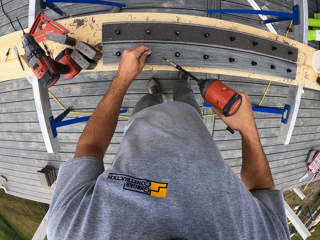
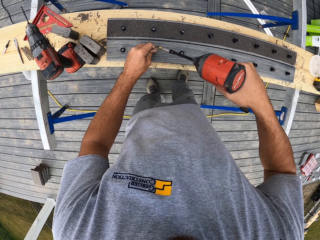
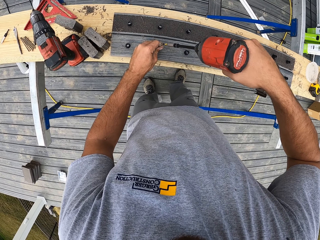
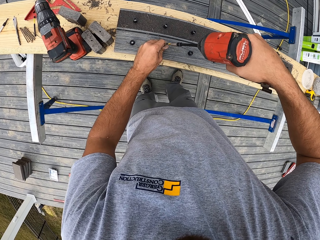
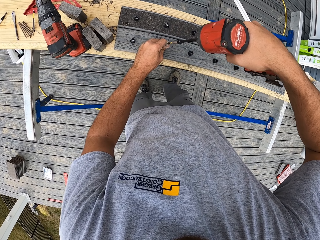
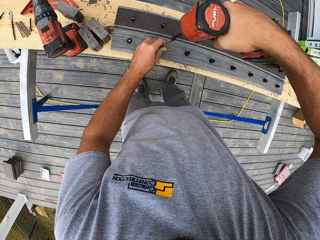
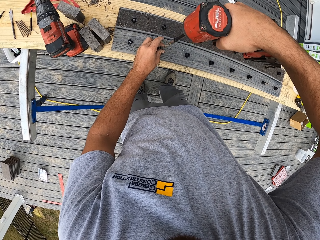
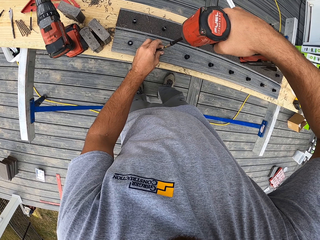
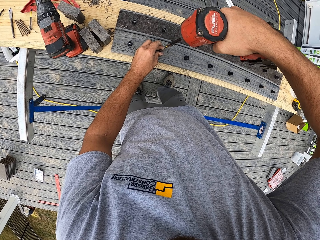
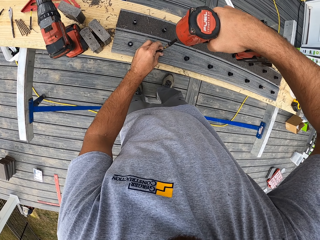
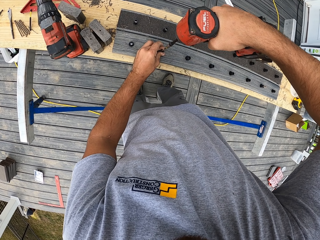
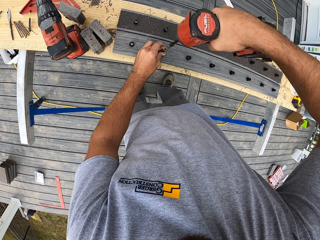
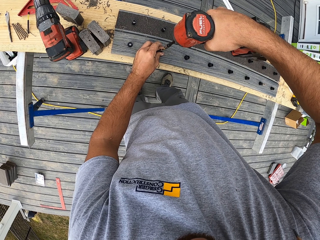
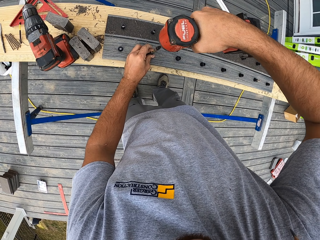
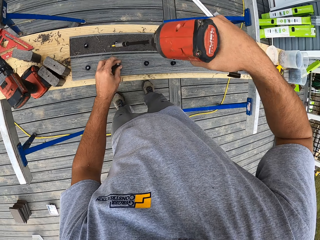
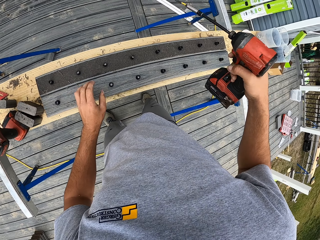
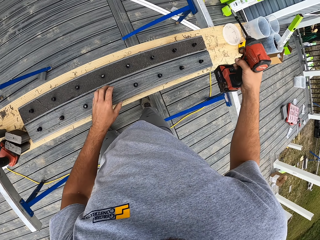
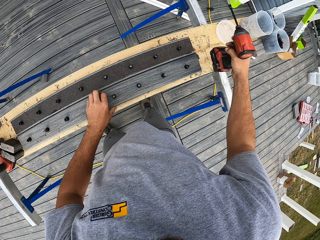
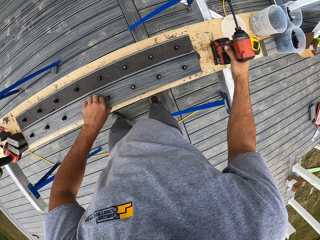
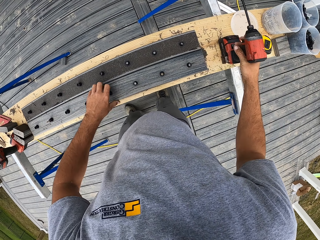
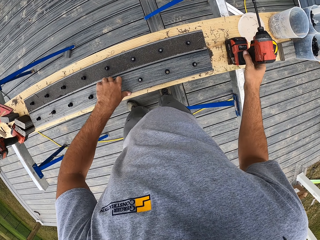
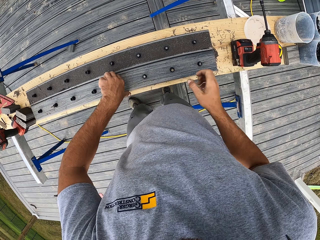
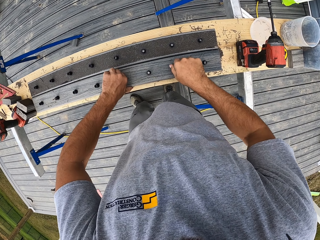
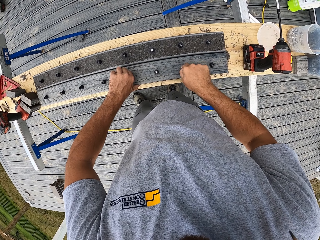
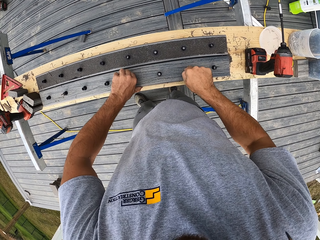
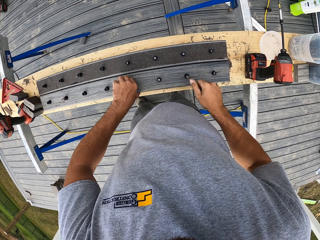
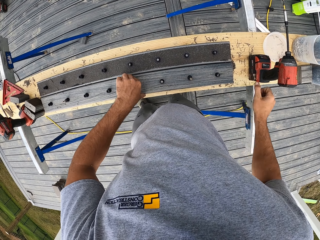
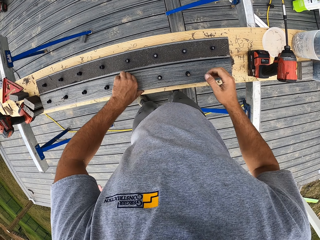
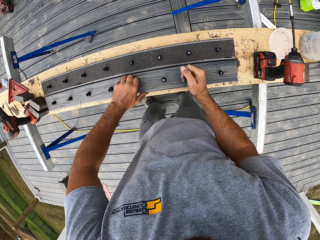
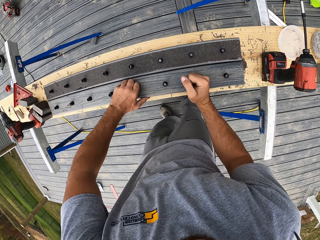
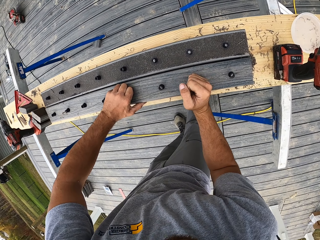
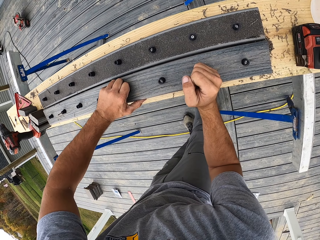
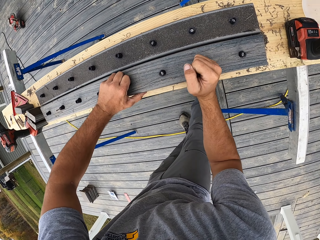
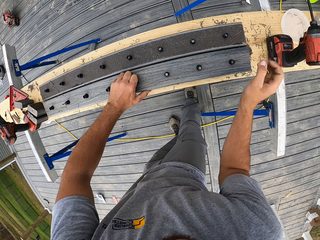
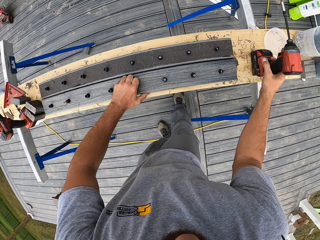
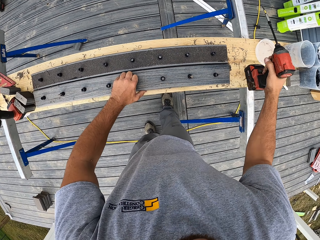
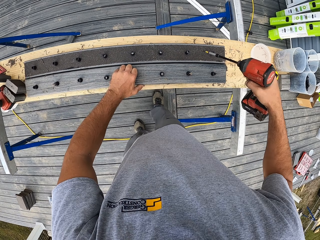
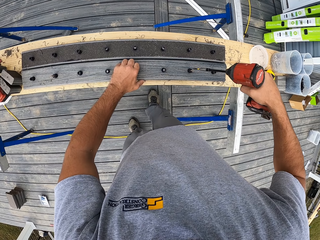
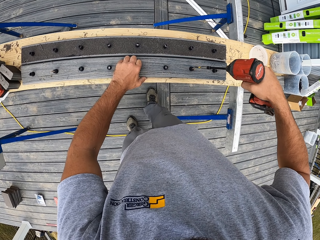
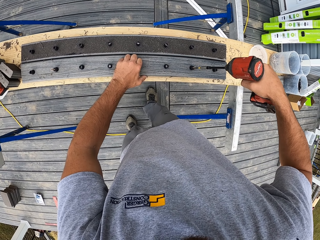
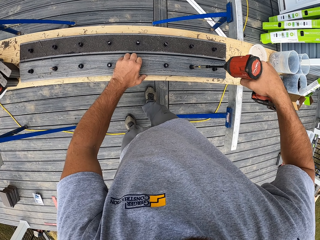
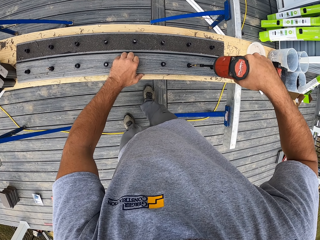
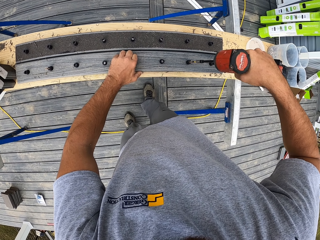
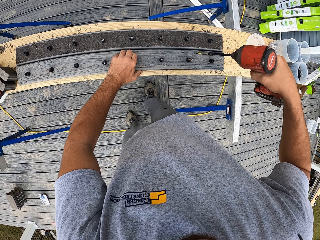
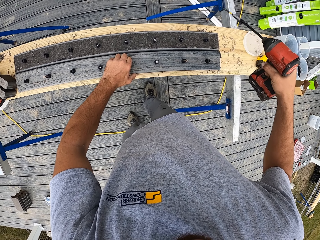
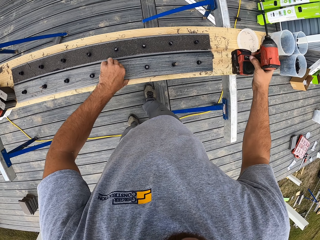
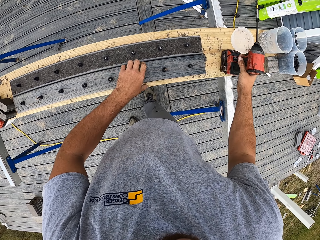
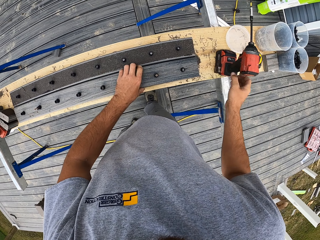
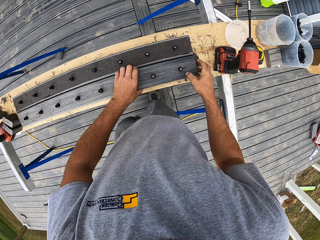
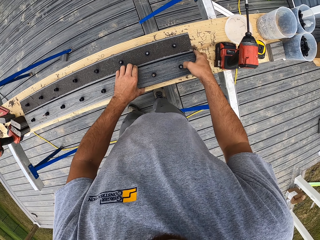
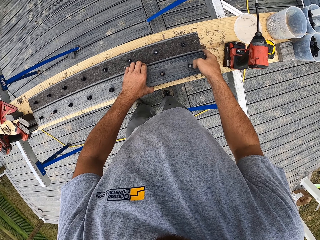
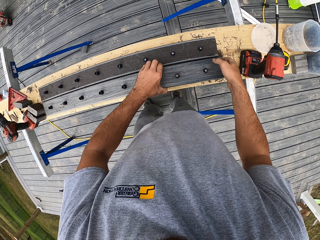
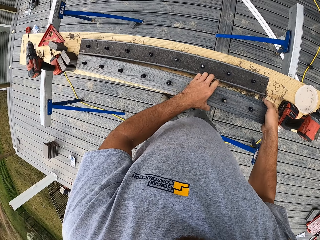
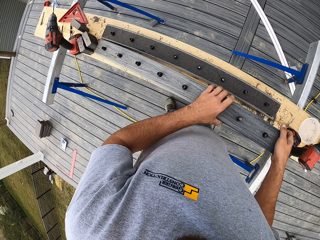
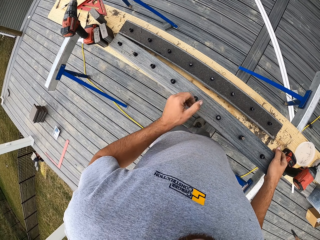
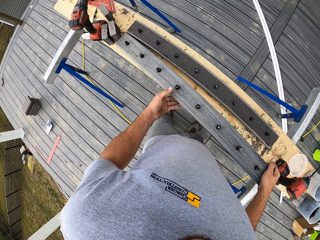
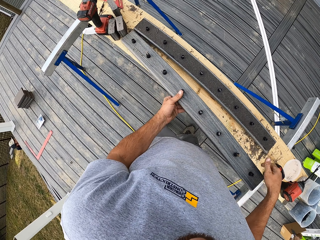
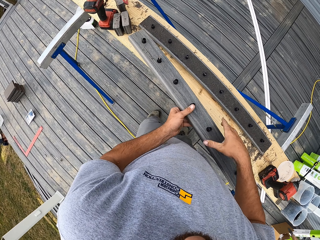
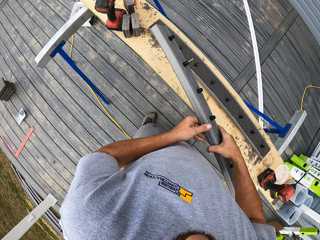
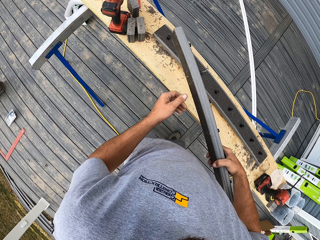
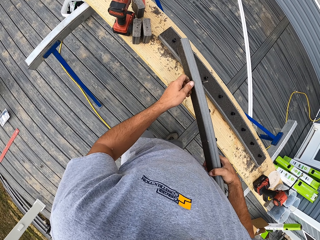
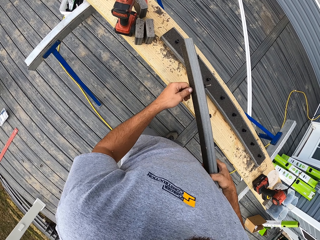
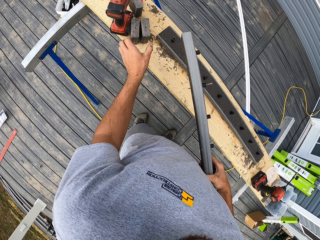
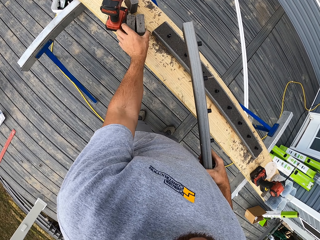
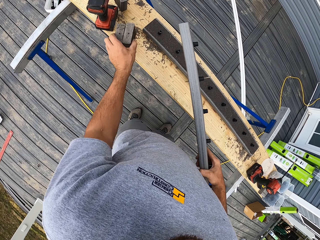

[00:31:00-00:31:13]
The camera wearer drills the nail. They lift the drill up. They place the drill down. They touch the rails. They lift the drill up. They drill the nail. They place the drill down. They lift up the rails.

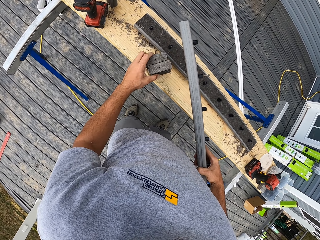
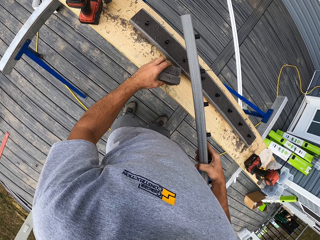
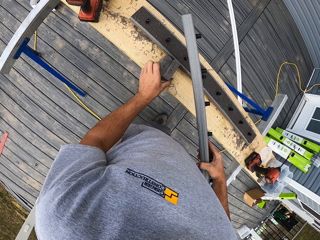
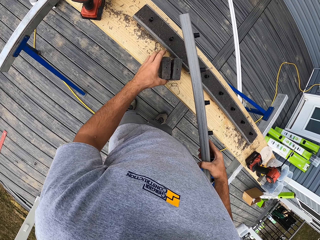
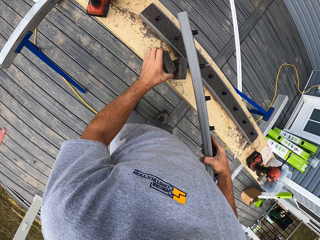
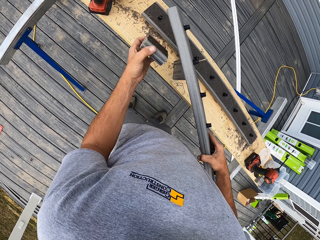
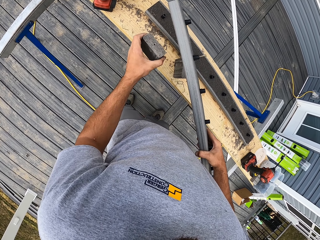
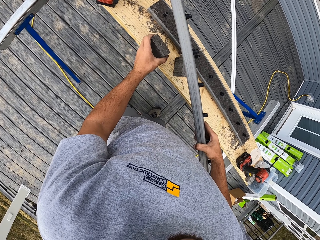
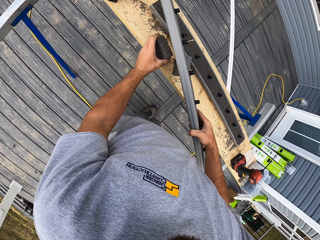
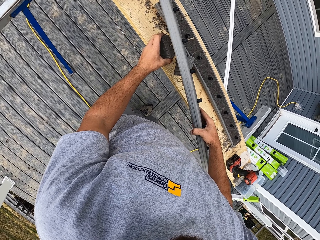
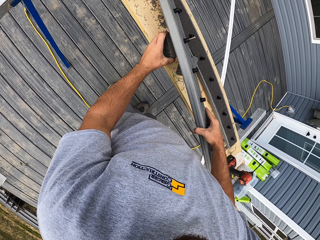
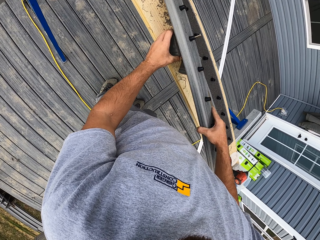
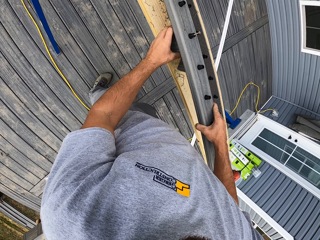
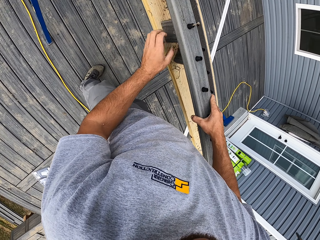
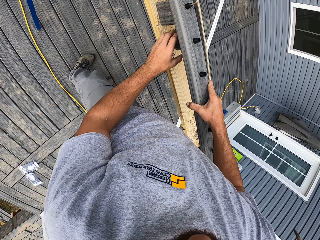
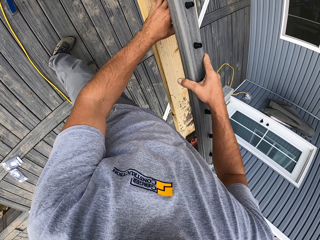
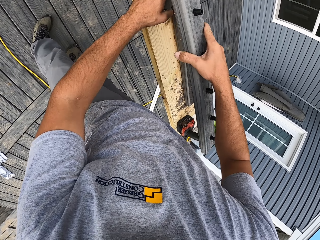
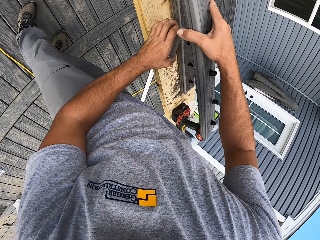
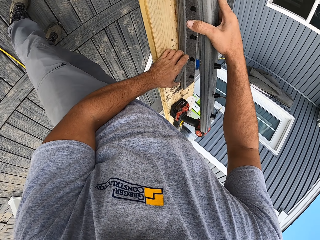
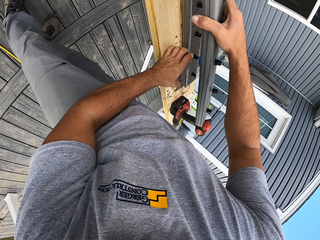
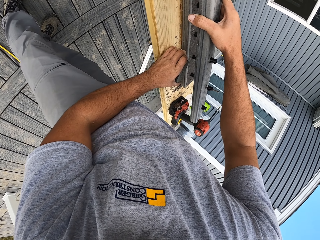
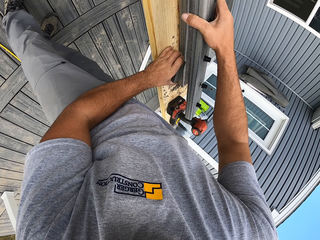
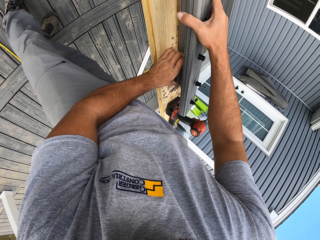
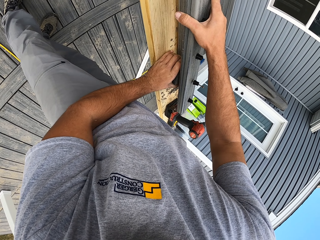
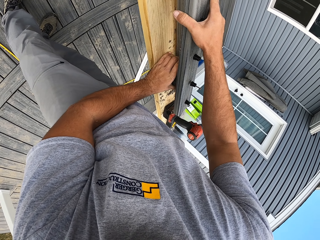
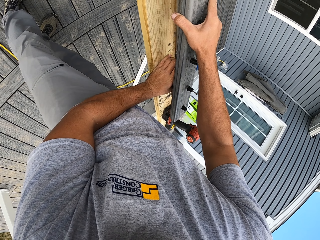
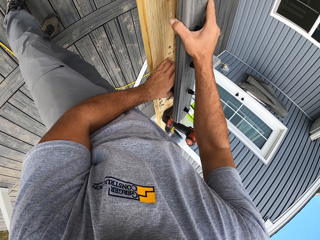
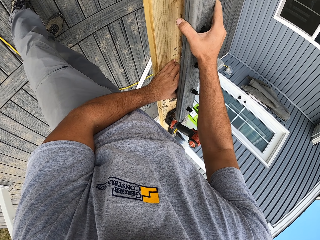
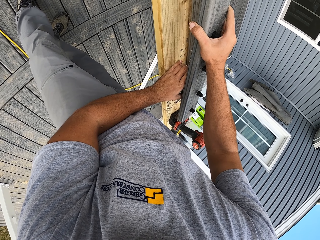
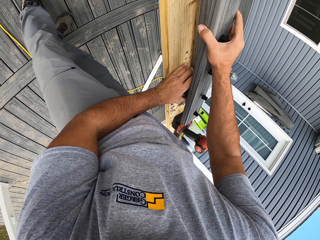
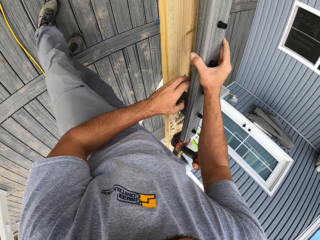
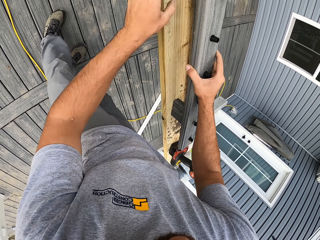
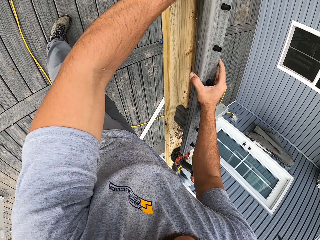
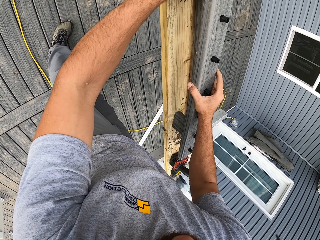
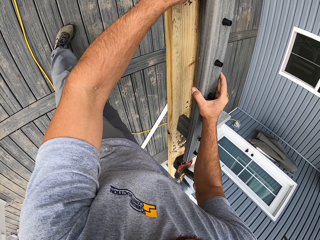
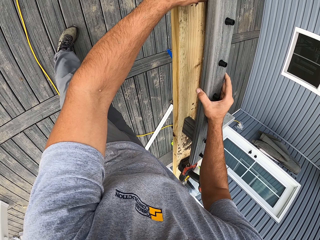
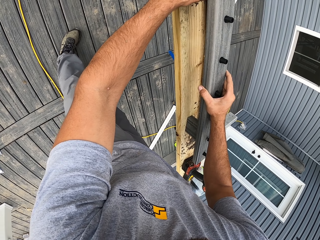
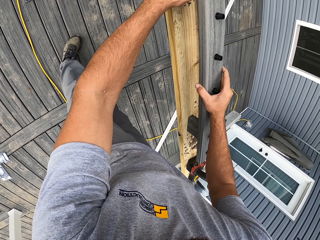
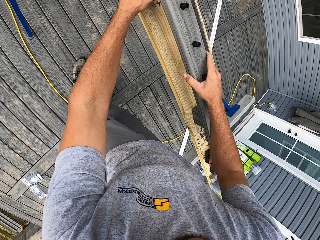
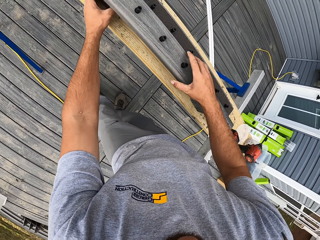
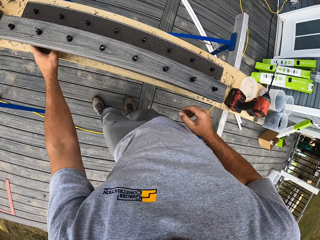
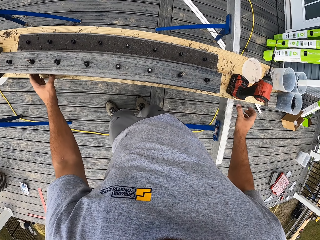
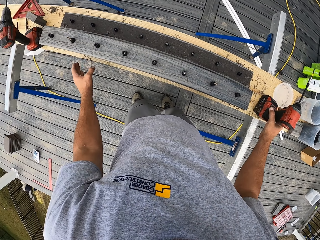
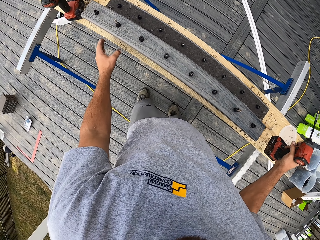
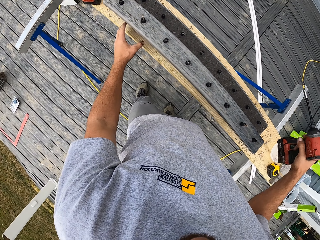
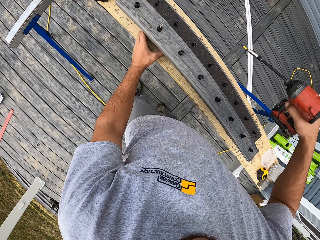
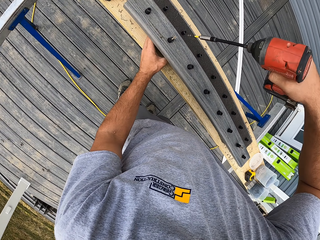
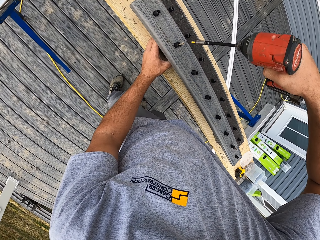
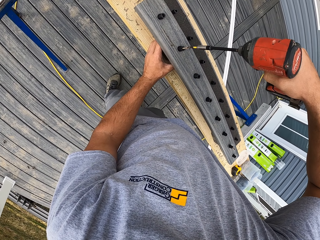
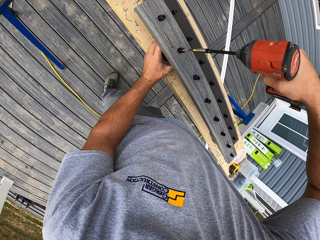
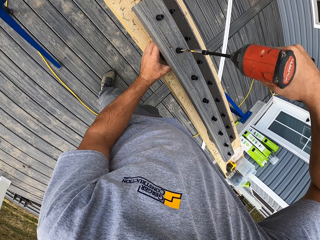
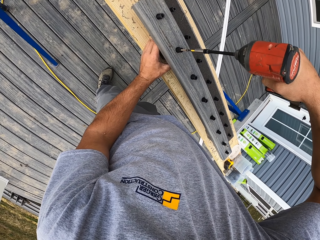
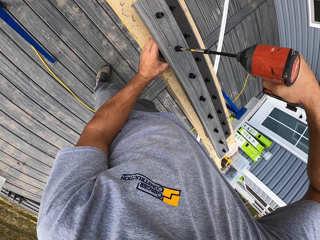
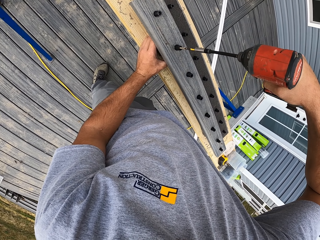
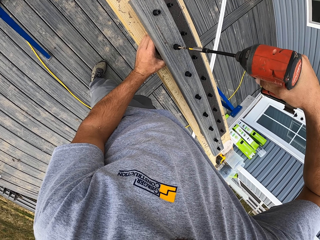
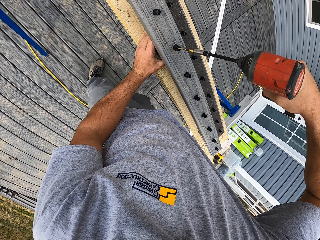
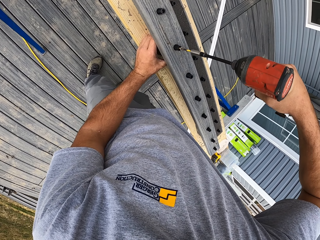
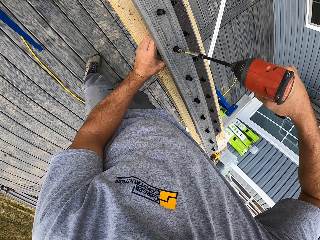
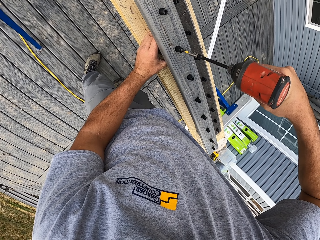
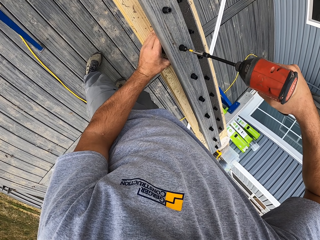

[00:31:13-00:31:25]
The camera wearer places the rail down. They attach the rails together. They lift the drill up. They pin screws into the small pieces of wood. They drill the nail.
